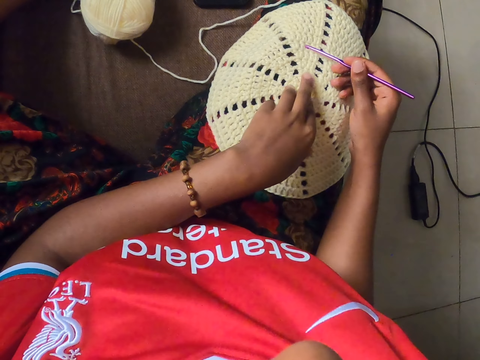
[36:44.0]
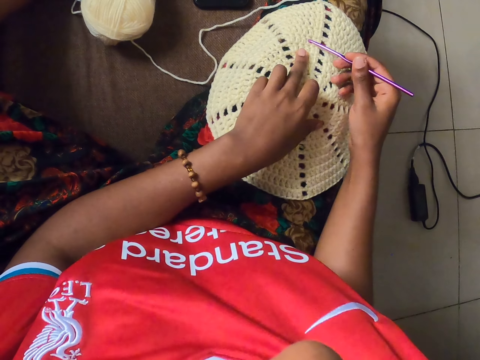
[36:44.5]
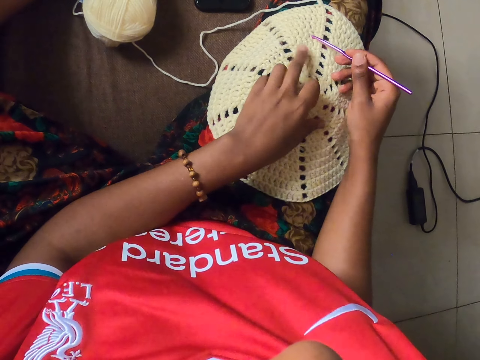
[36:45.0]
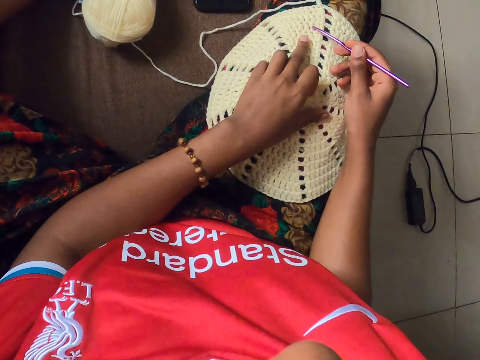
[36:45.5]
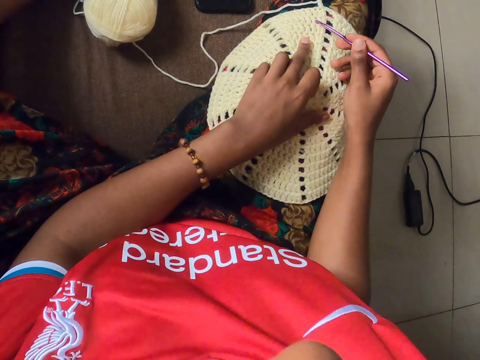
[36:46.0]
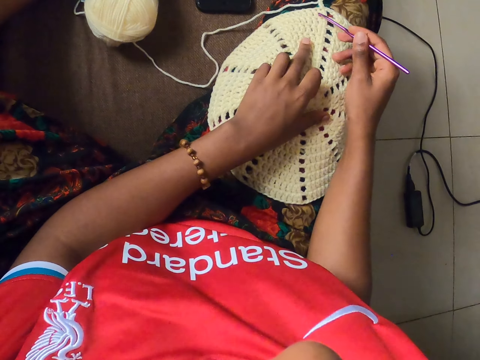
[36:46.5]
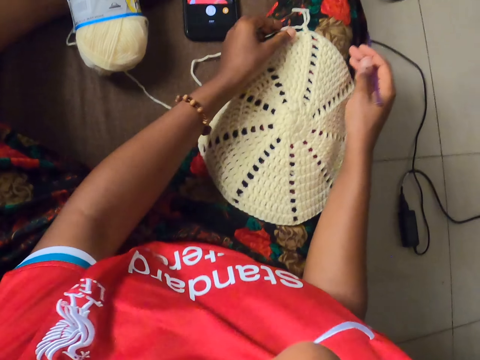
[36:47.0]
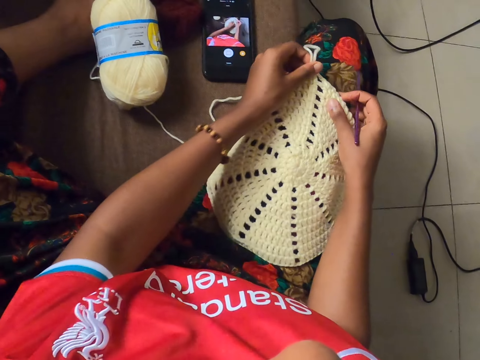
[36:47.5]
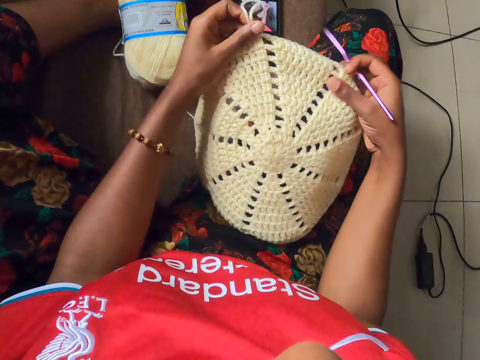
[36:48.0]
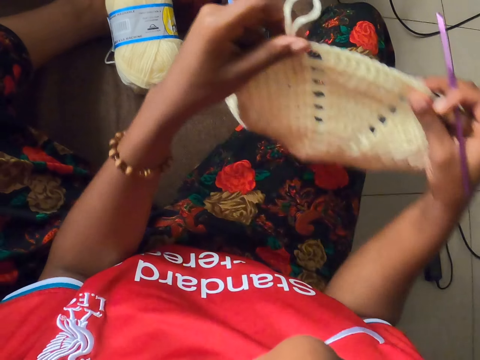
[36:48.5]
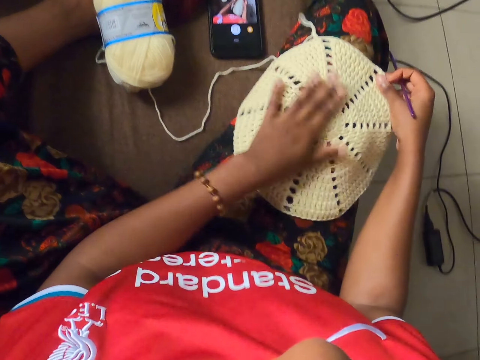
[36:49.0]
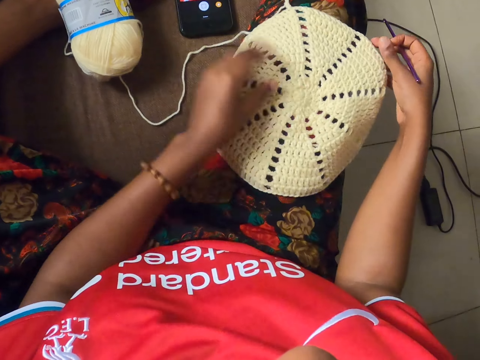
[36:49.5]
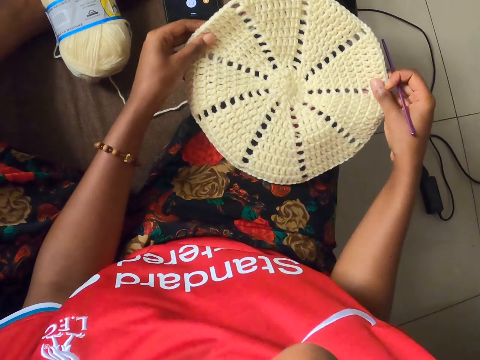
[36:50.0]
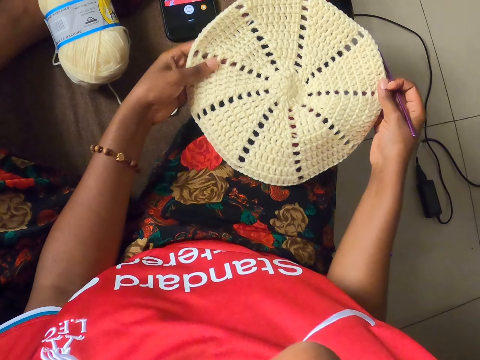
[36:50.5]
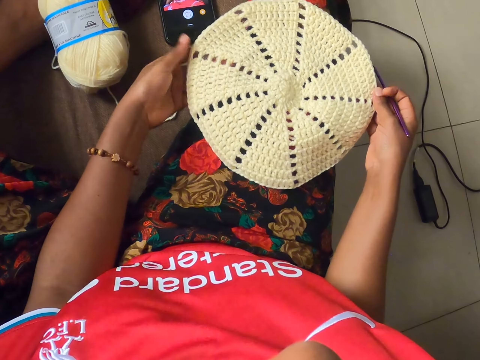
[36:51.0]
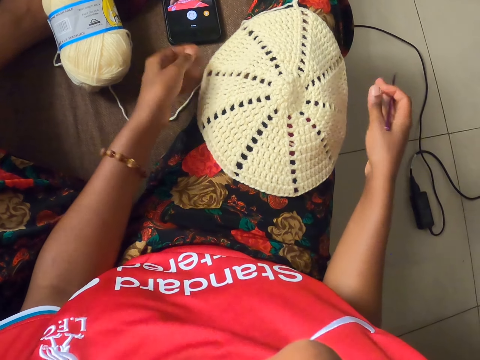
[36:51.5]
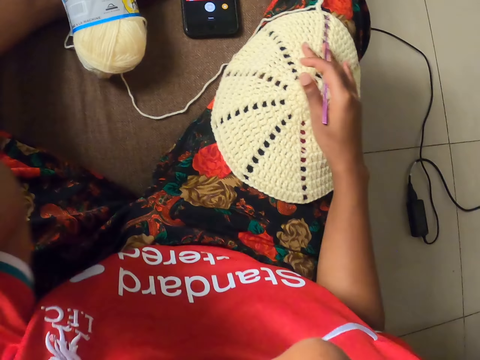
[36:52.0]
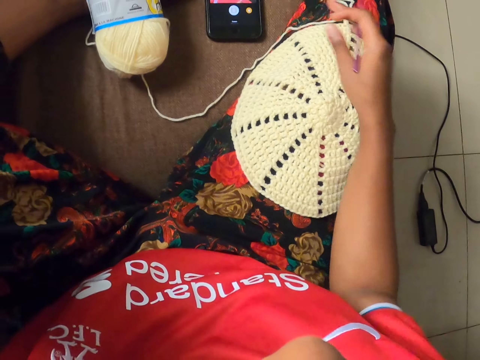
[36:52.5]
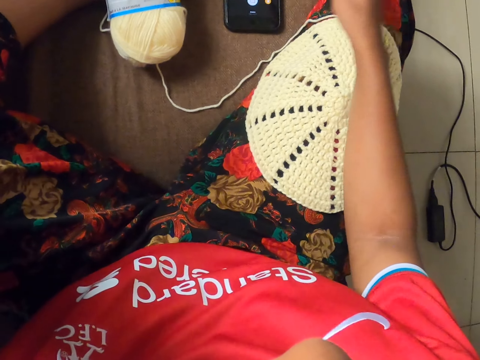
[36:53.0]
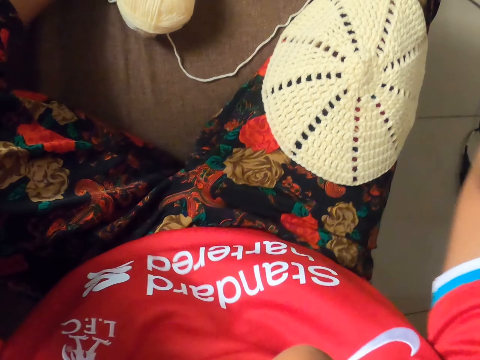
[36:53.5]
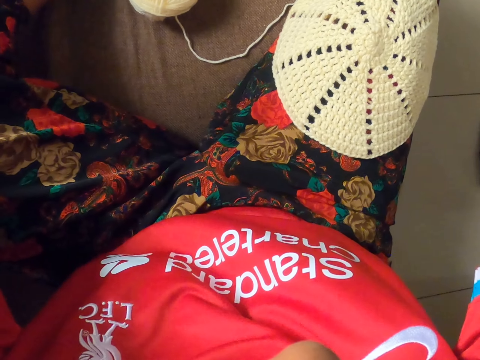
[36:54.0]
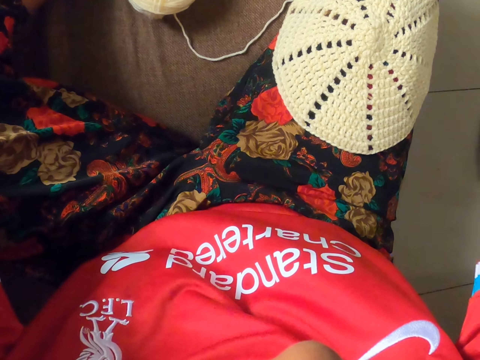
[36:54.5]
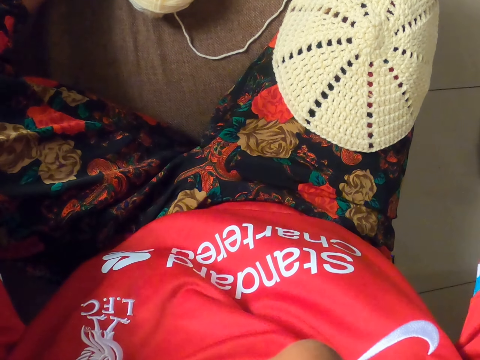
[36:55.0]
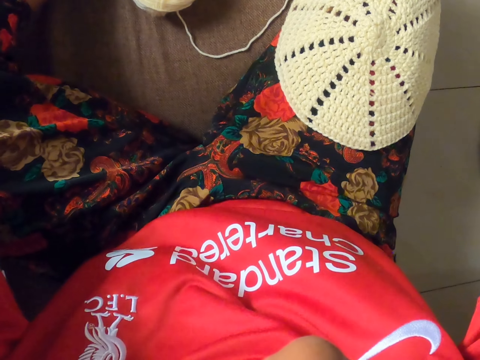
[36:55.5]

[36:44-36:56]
The camera wearer lifts her left hand from the yarn. She places her left hand on the yarn. She lifts her left hand from the yarn. She places her left hand on the yarn. She picks the yarn from her right leg with both hands. She places the yarn on her right leg with both hands. She holds the yarn with both hands. She adjusts her camera with her left hand. She operates the phone with her right hand.
